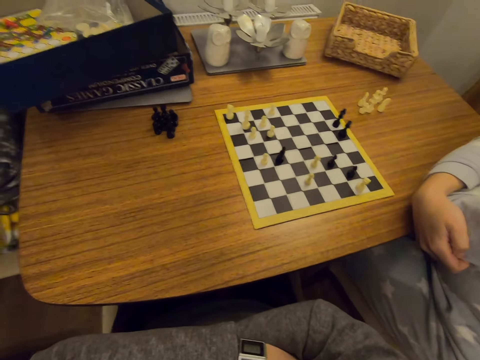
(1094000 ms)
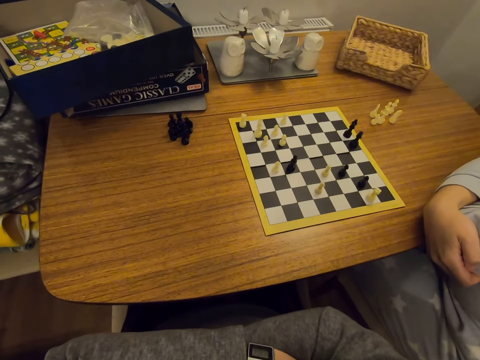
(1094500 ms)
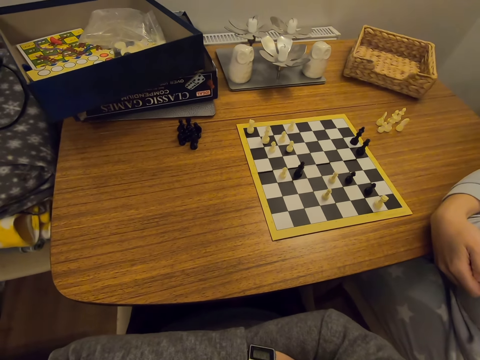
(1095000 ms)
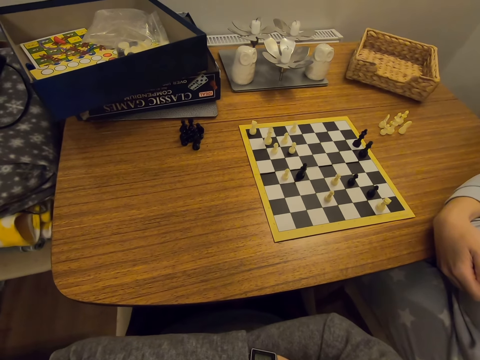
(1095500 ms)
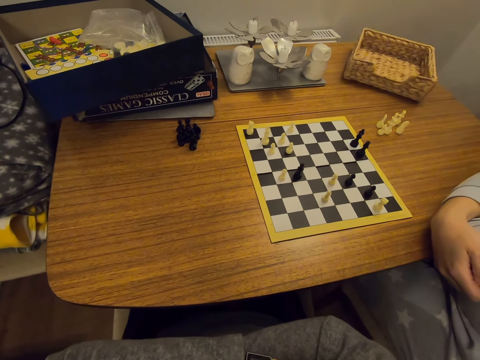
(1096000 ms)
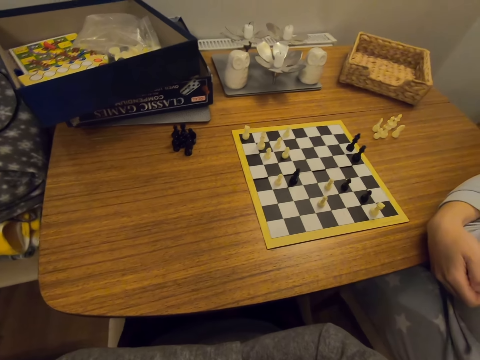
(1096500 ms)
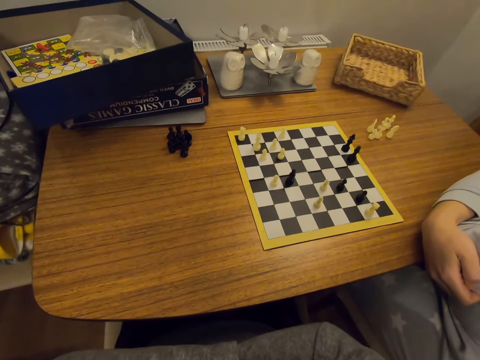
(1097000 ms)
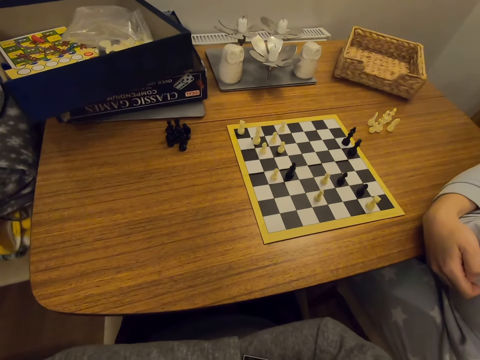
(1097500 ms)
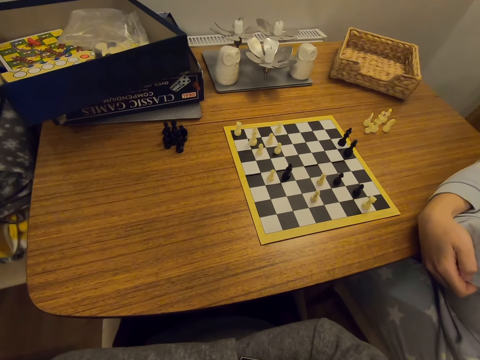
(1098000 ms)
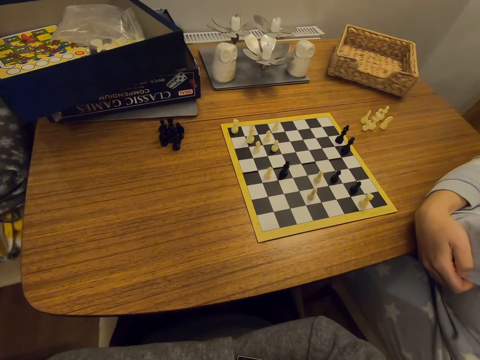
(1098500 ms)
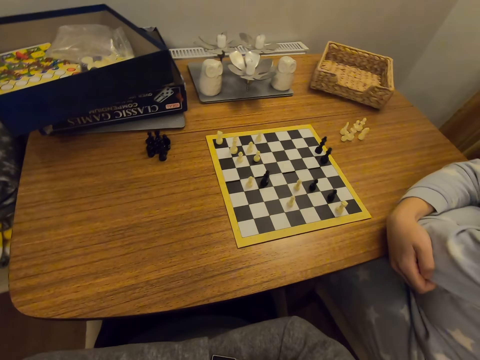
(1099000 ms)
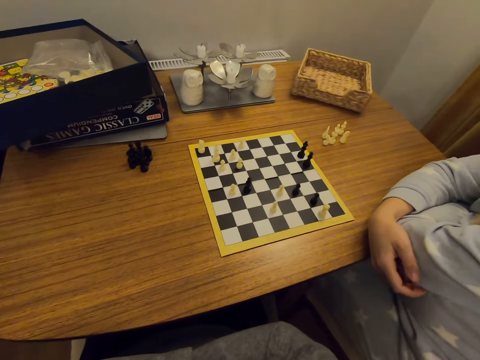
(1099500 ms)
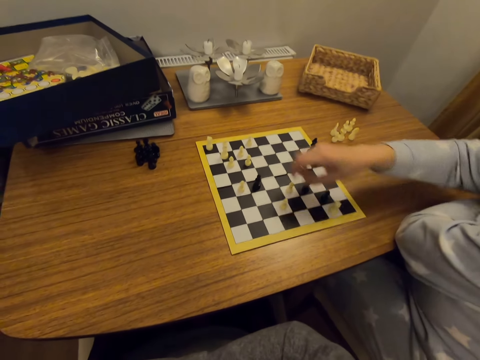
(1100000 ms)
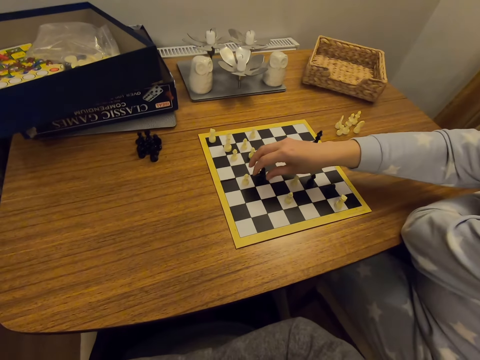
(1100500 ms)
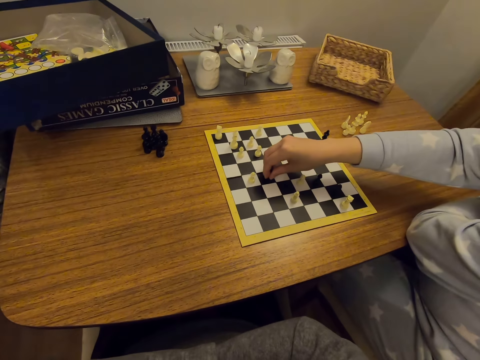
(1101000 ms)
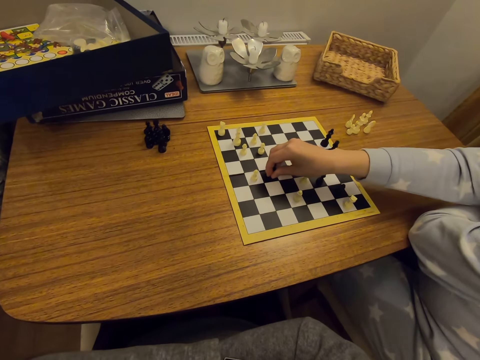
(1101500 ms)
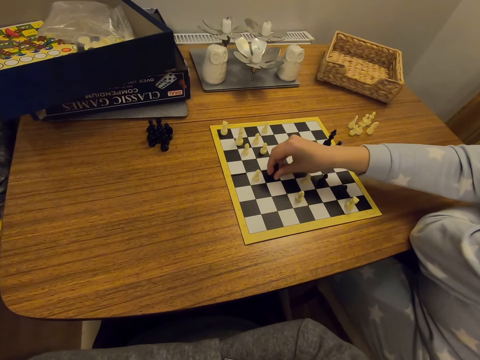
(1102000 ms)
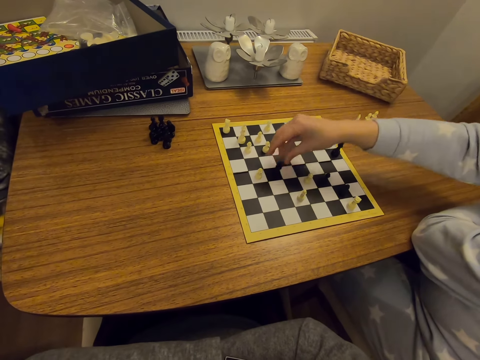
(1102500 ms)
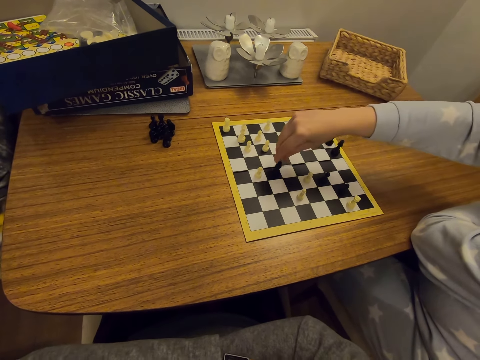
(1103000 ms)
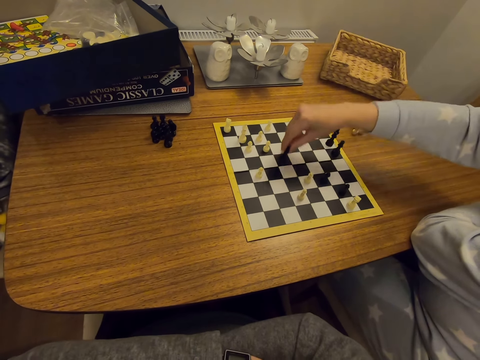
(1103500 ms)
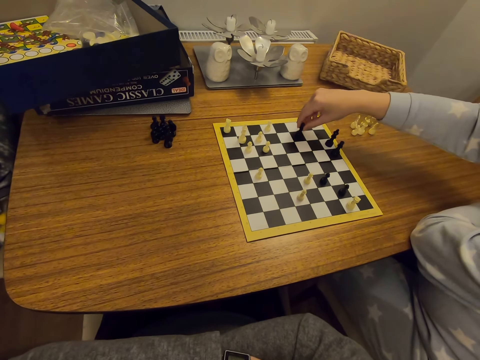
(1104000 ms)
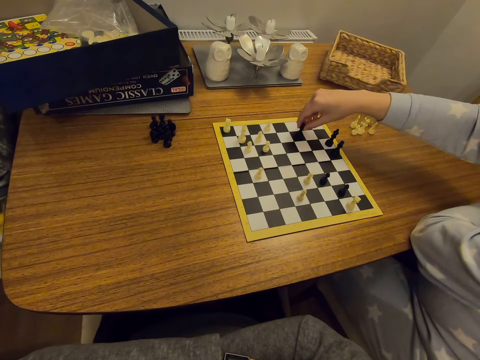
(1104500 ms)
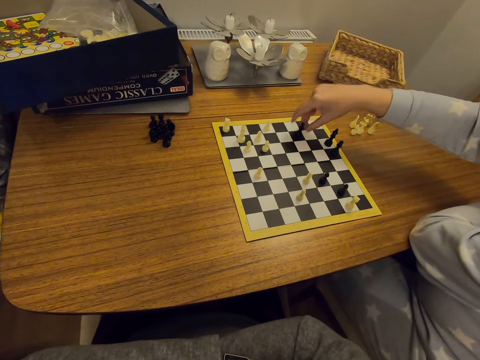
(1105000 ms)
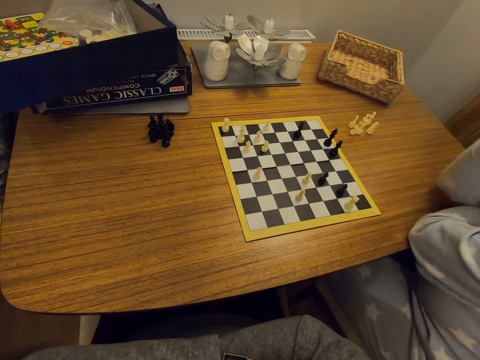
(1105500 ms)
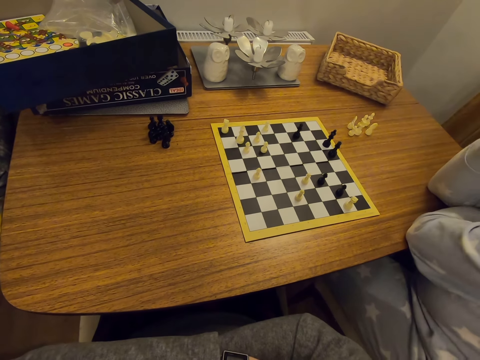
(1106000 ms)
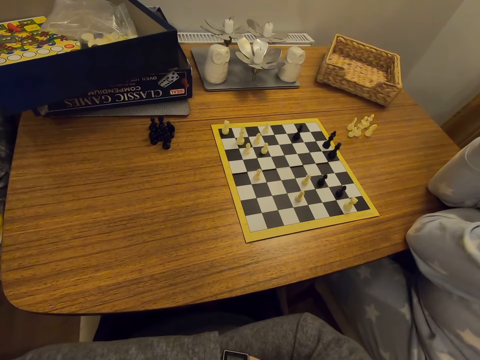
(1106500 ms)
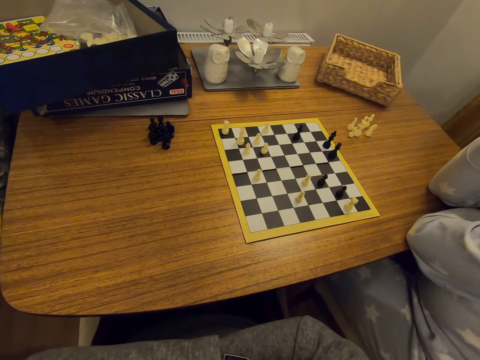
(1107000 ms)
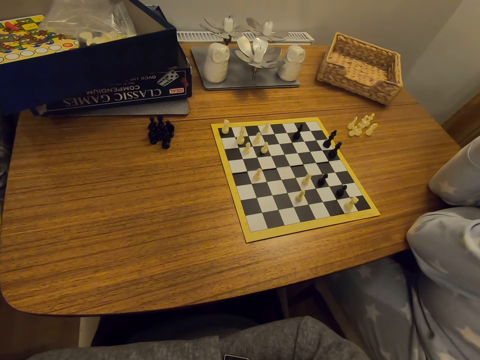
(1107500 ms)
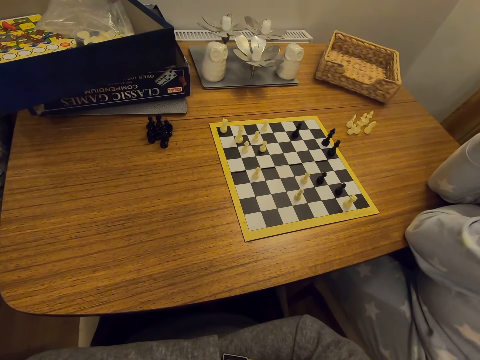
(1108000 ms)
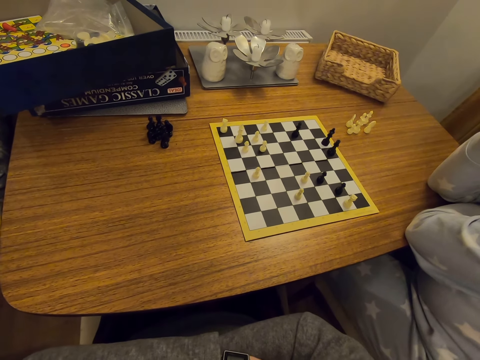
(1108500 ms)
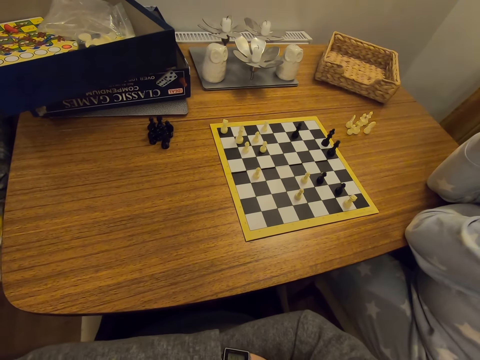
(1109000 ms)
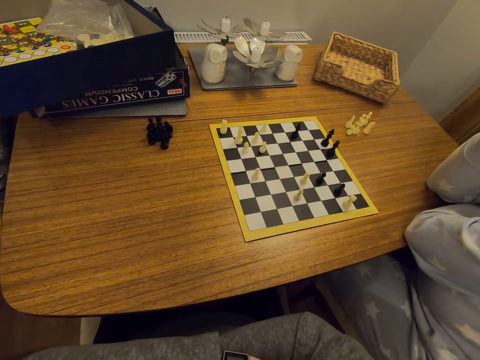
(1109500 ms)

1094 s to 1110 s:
A person moves a chess piece on a board. The person plays chess. The person puts a hand on a table.

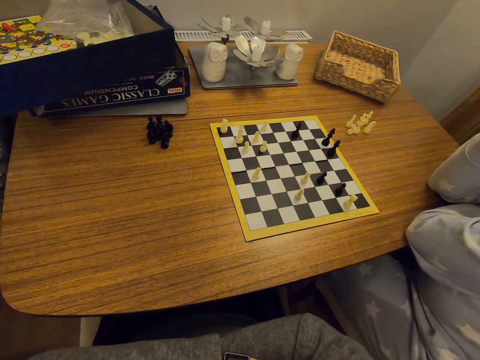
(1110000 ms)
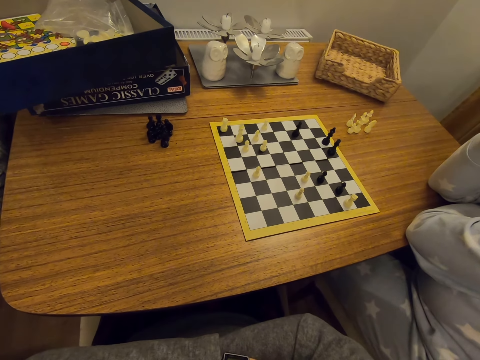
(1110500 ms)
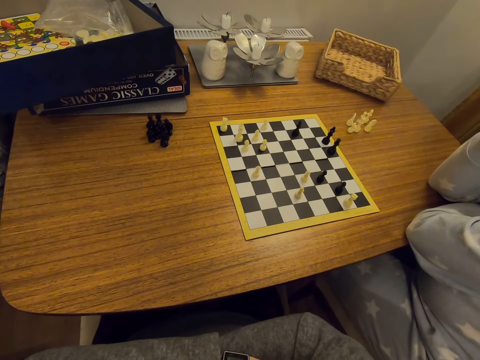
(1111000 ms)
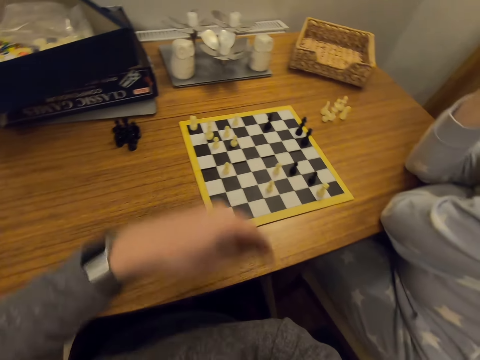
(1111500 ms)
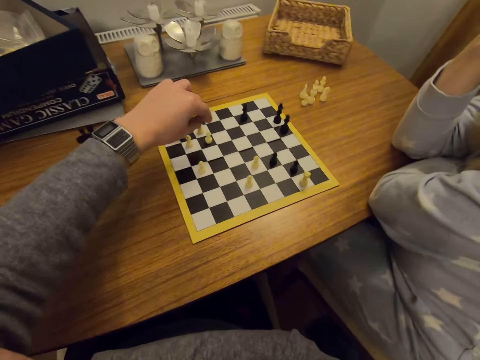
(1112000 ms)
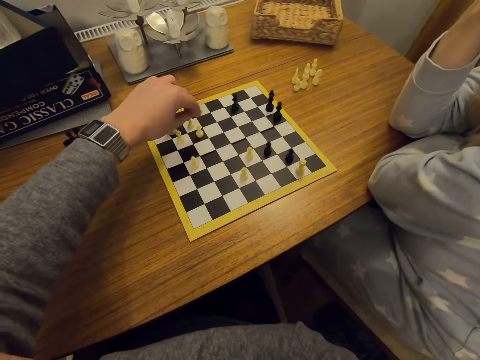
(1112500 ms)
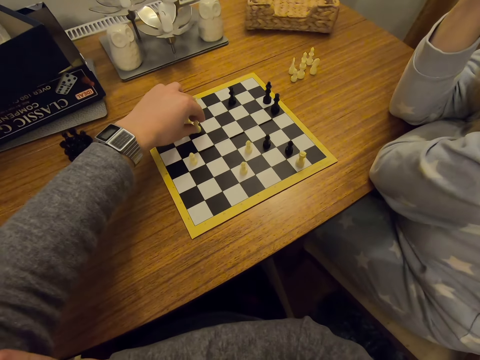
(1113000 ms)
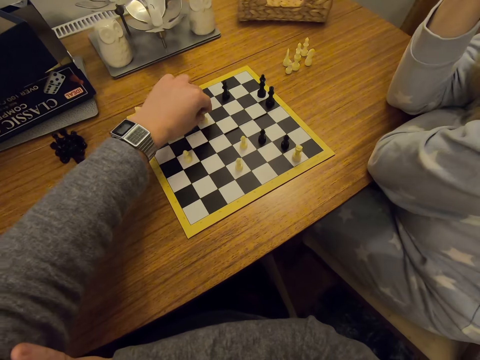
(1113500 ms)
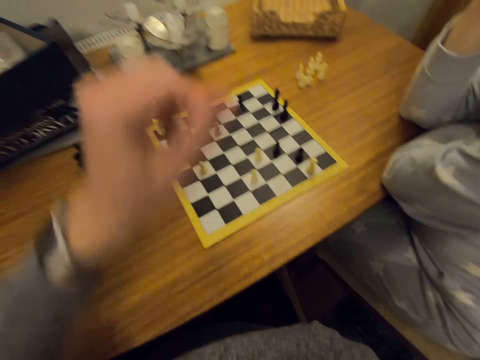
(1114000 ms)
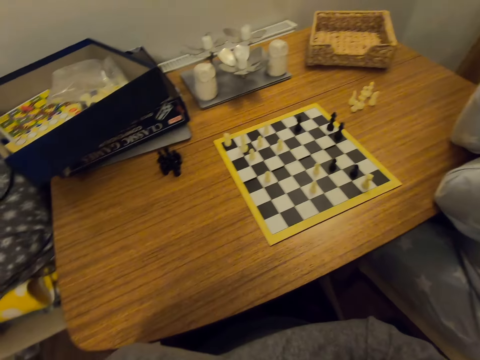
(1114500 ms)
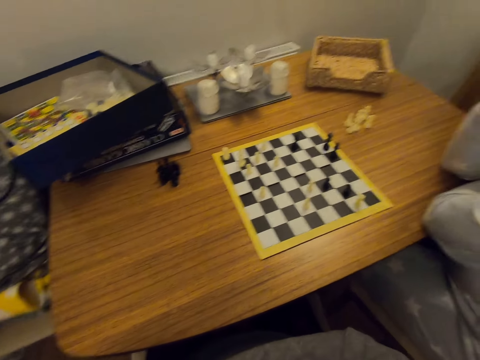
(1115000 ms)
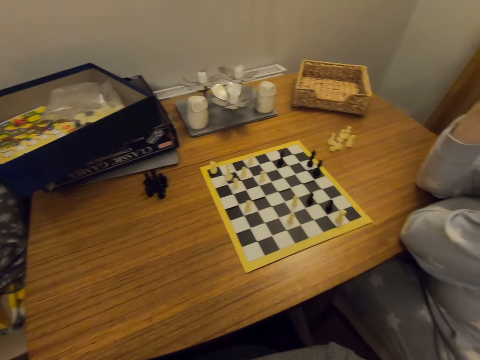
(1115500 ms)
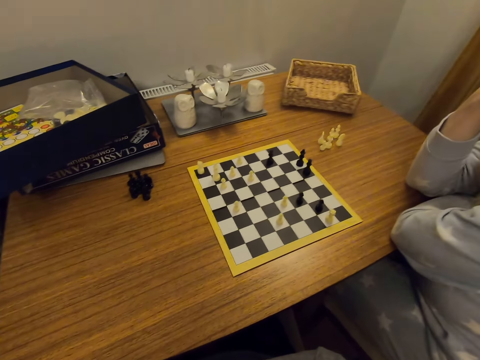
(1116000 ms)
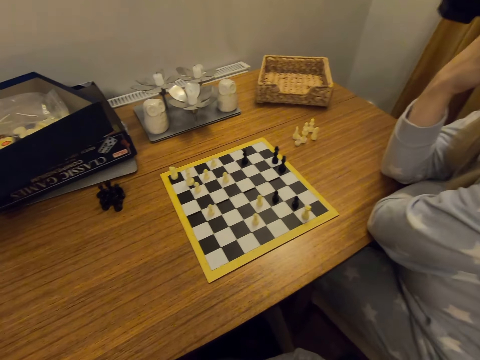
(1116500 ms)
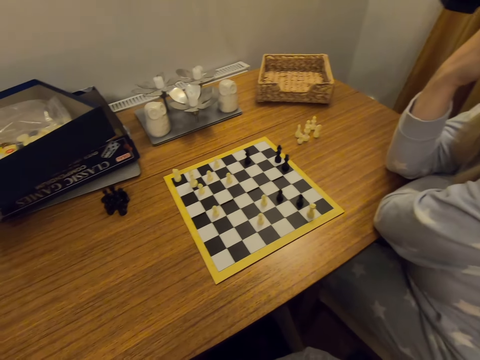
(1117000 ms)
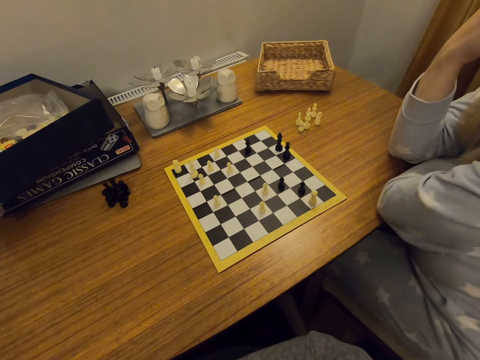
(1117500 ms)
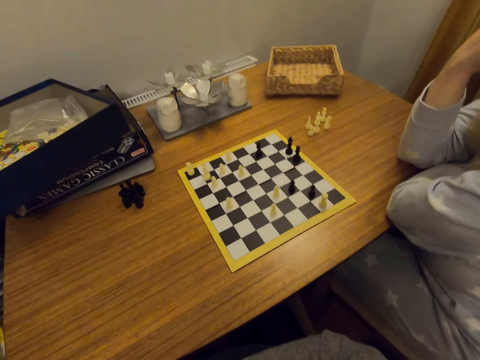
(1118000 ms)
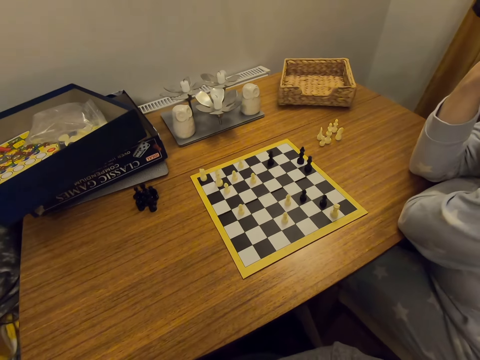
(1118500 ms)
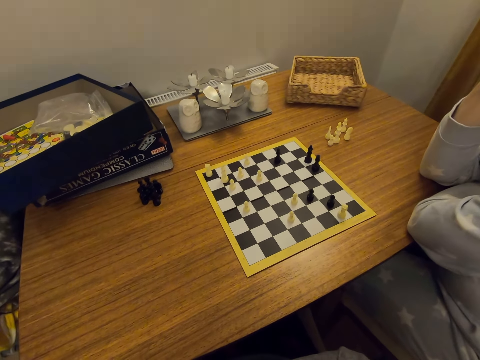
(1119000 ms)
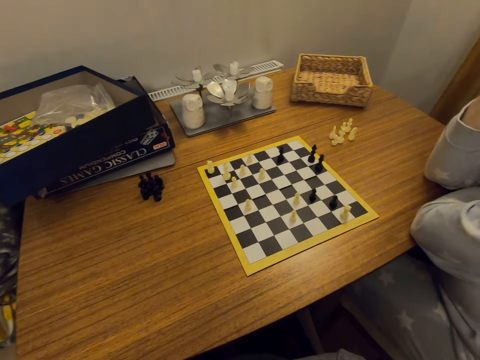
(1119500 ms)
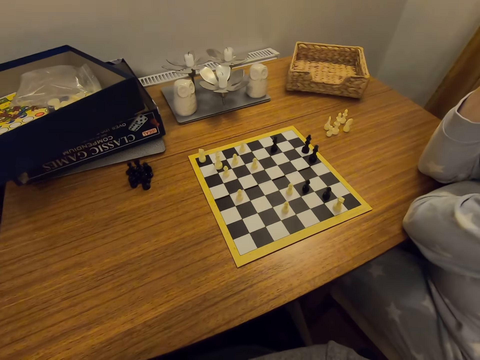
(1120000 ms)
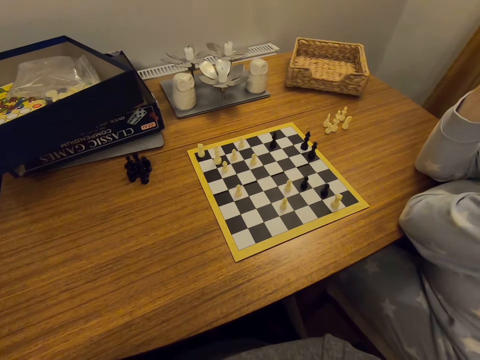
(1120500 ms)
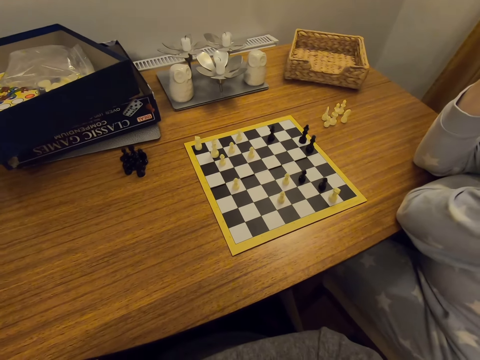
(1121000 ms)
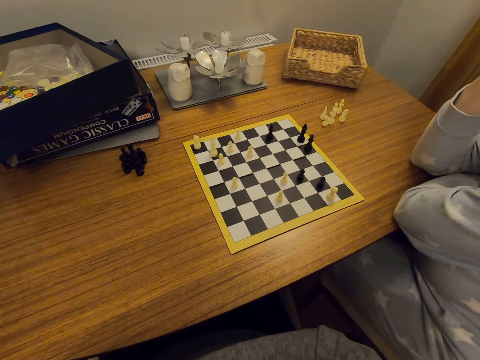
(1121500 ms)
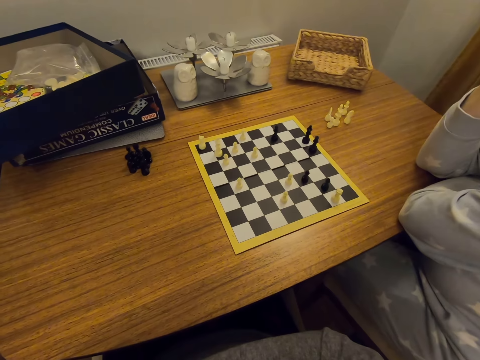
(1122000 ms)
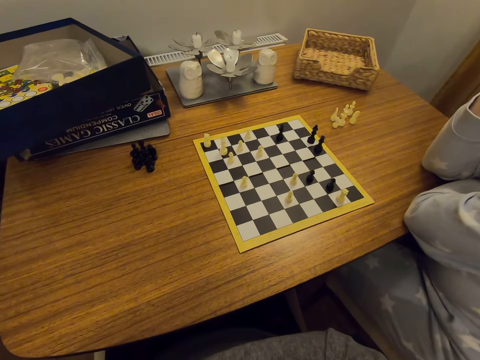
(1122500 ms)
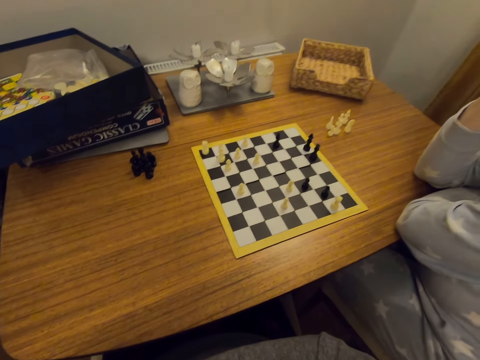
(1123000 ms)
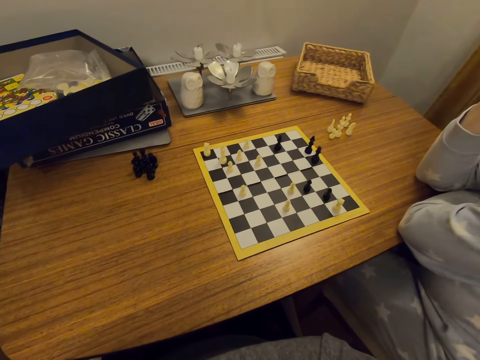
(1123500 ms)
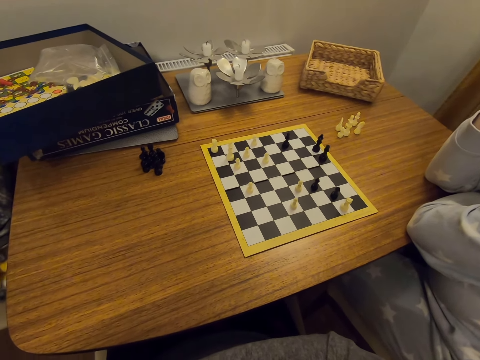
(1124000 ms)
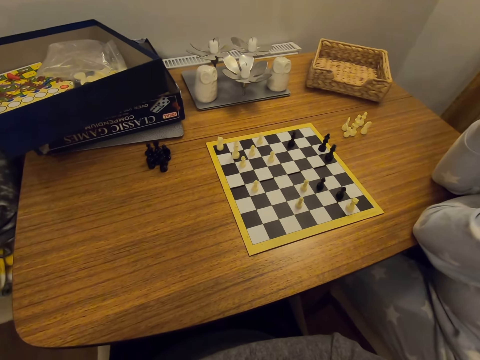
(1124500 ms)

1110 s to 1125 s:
The camera wearer moves a chess piece on a board. They play chess and fold hands.
